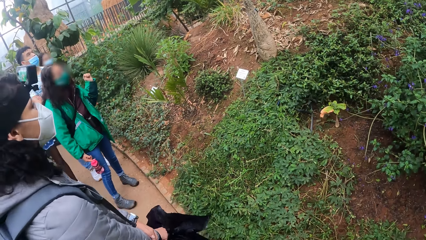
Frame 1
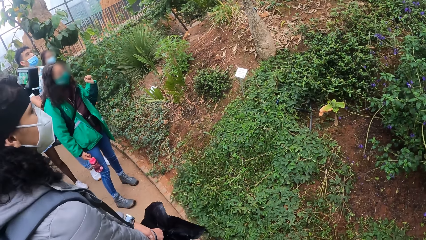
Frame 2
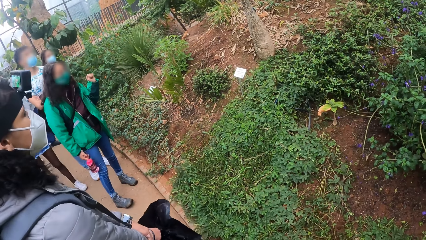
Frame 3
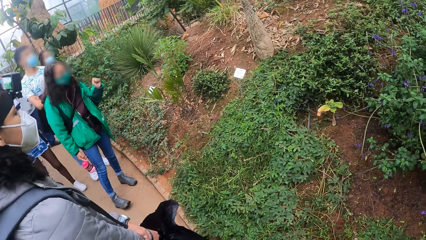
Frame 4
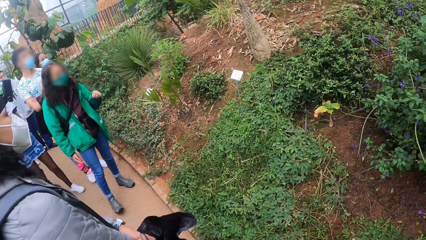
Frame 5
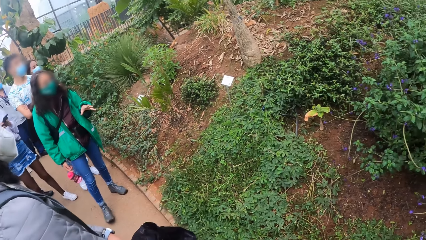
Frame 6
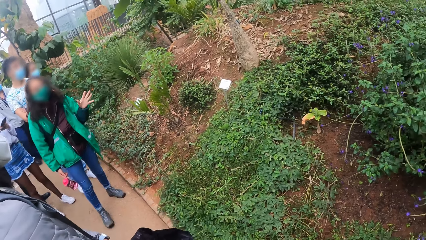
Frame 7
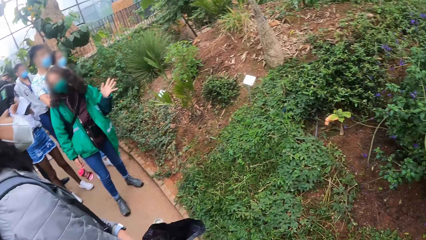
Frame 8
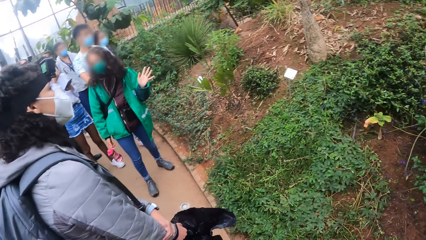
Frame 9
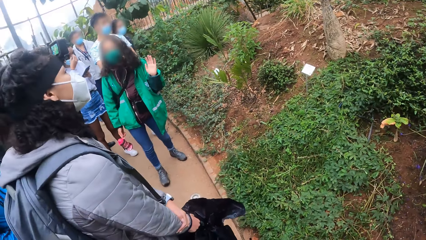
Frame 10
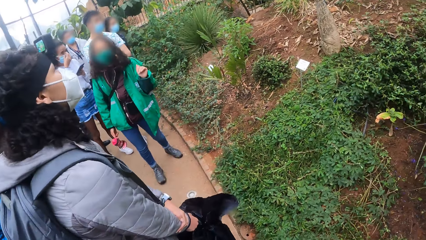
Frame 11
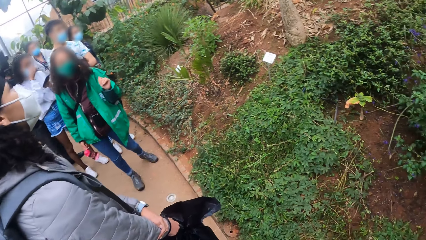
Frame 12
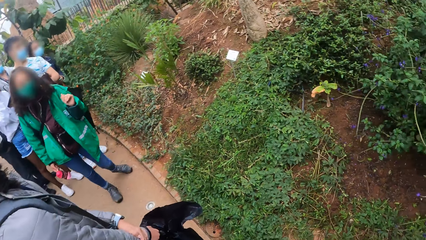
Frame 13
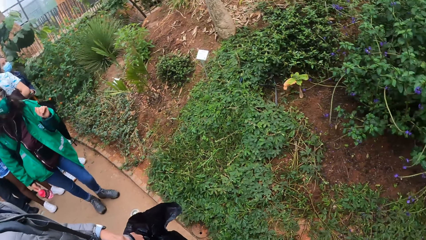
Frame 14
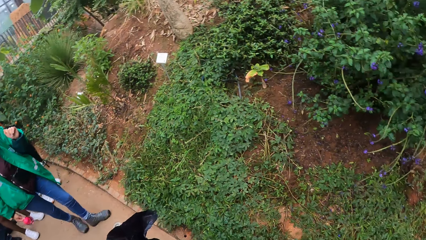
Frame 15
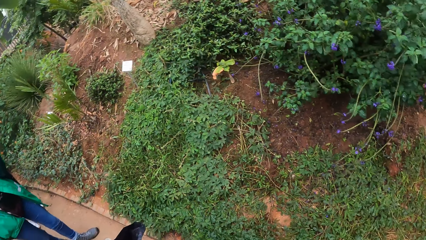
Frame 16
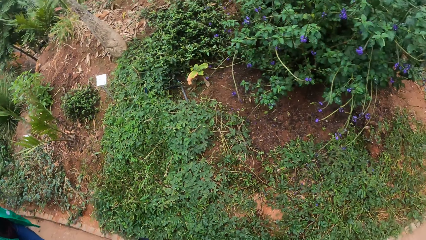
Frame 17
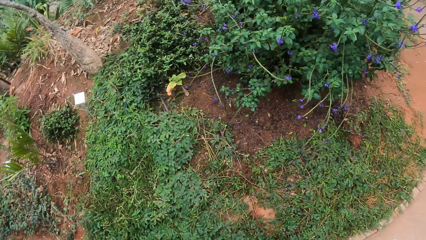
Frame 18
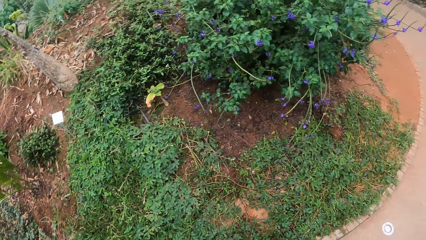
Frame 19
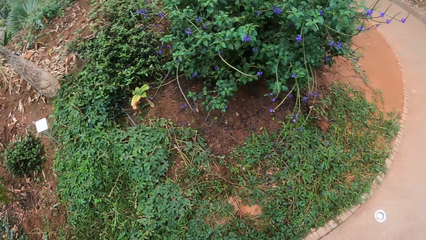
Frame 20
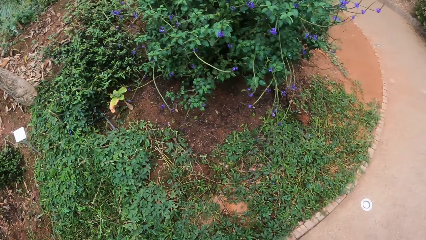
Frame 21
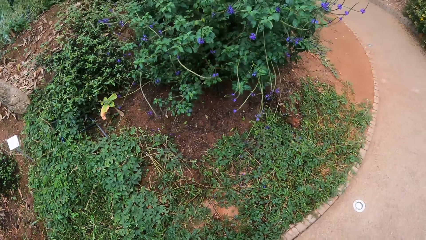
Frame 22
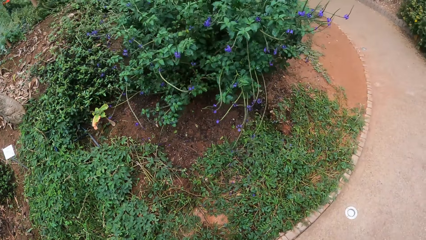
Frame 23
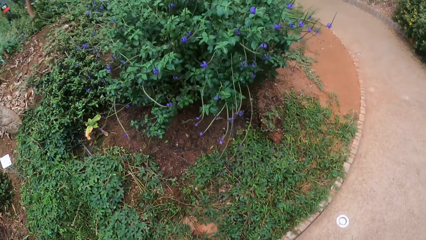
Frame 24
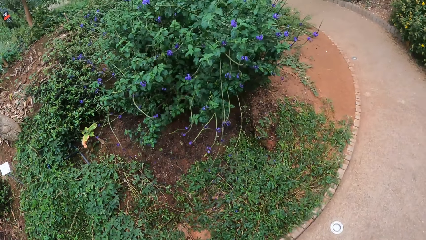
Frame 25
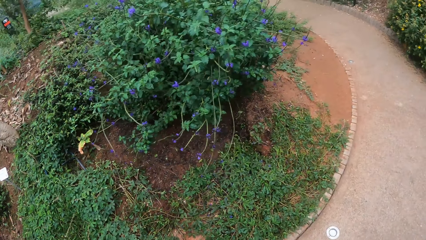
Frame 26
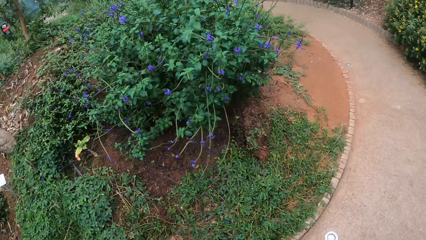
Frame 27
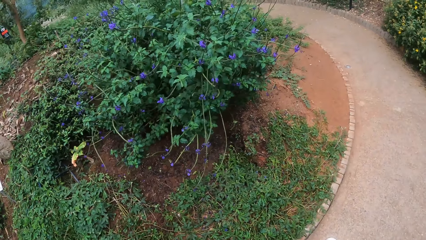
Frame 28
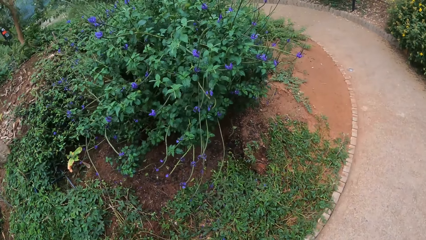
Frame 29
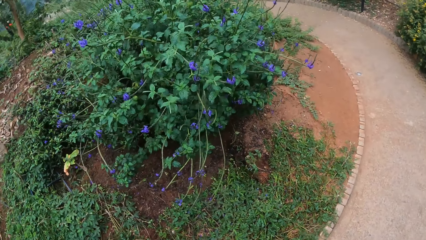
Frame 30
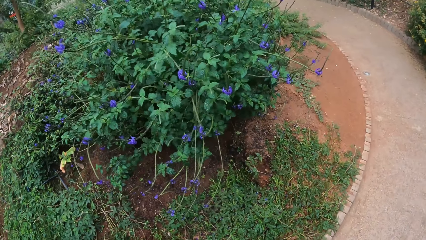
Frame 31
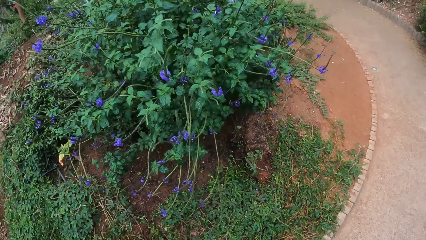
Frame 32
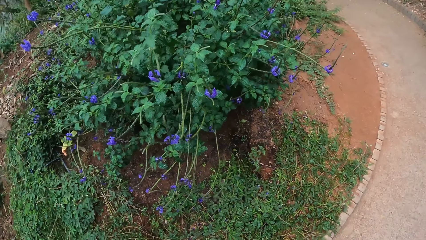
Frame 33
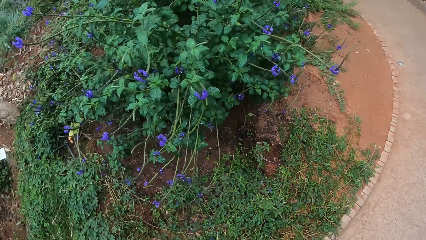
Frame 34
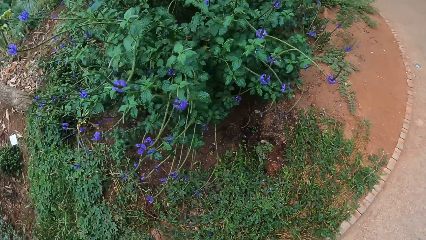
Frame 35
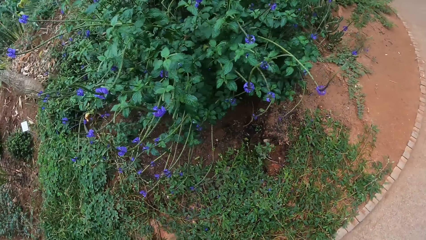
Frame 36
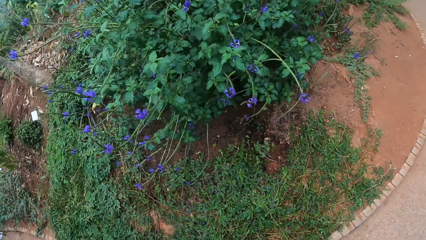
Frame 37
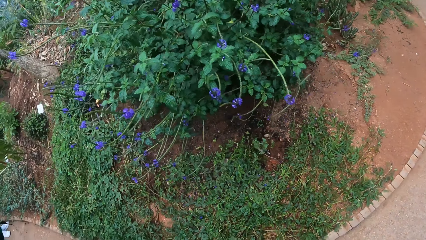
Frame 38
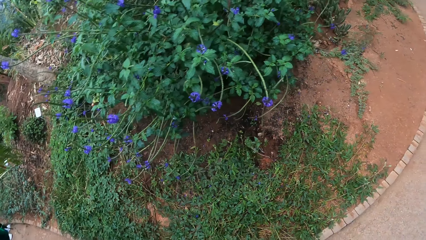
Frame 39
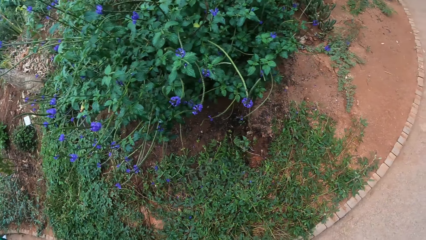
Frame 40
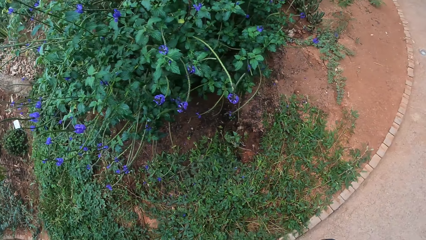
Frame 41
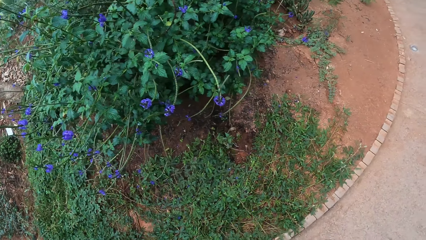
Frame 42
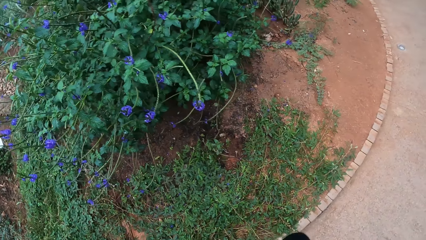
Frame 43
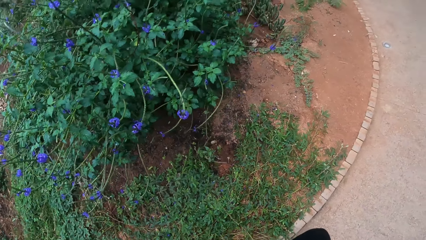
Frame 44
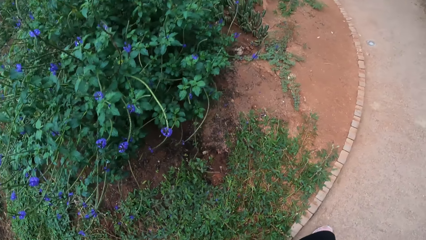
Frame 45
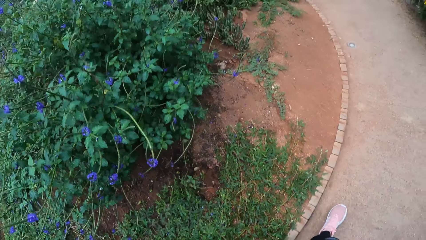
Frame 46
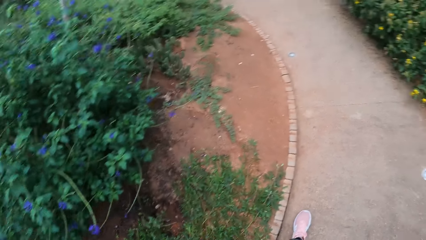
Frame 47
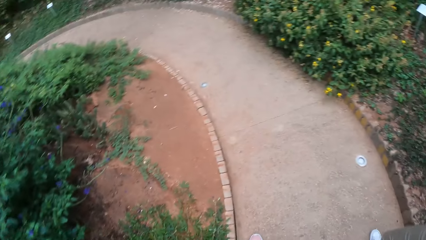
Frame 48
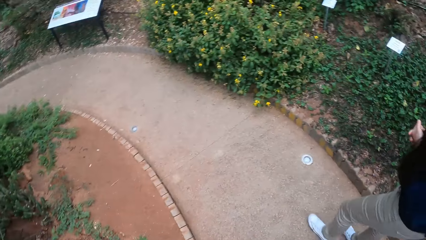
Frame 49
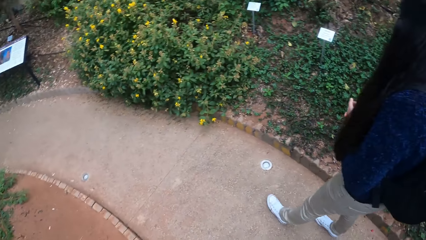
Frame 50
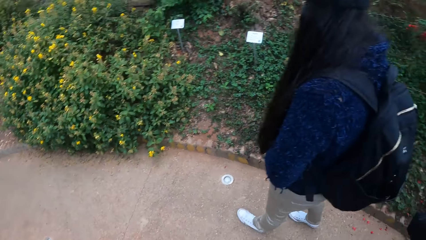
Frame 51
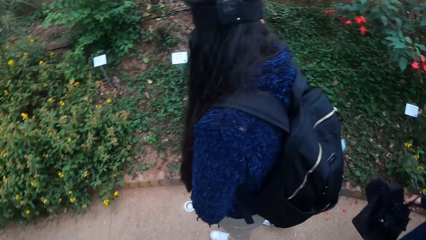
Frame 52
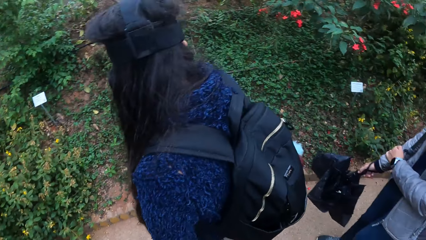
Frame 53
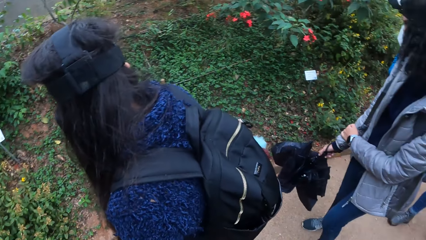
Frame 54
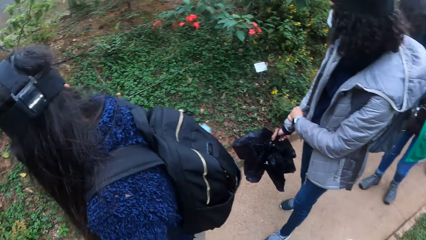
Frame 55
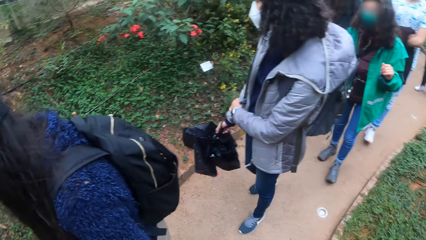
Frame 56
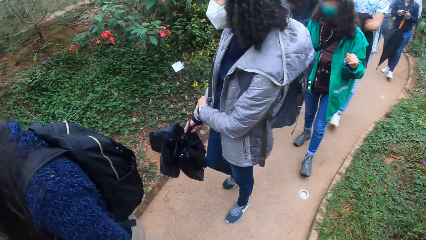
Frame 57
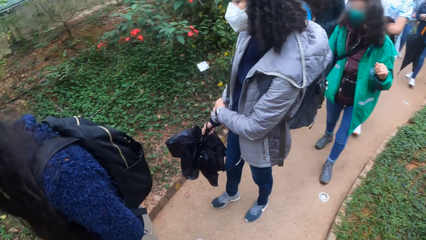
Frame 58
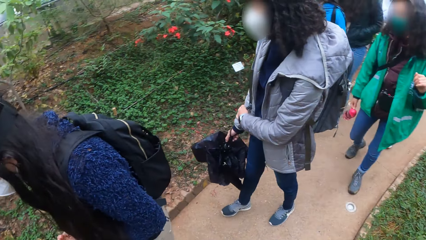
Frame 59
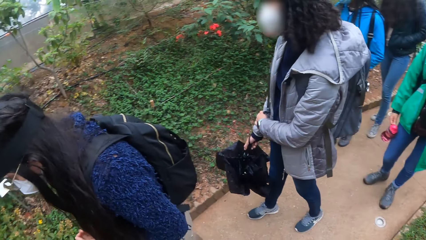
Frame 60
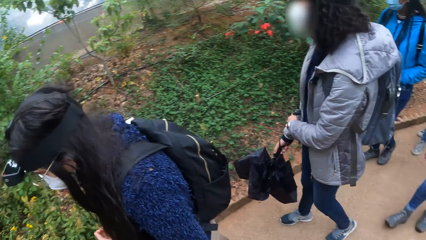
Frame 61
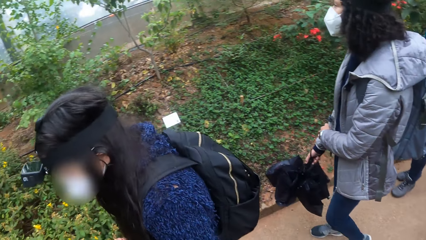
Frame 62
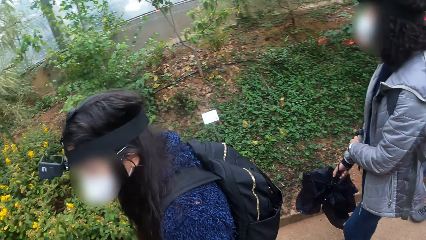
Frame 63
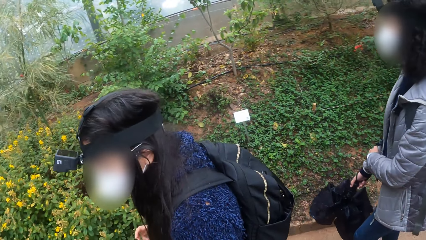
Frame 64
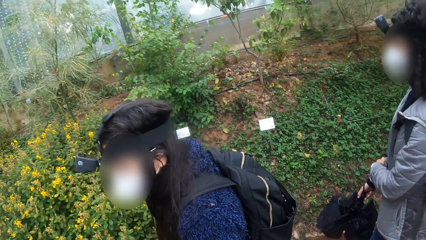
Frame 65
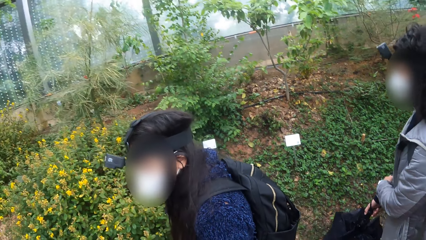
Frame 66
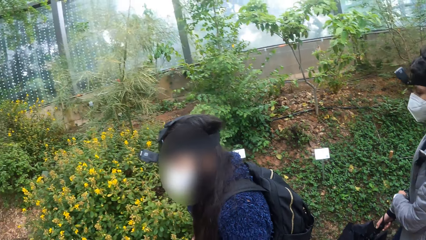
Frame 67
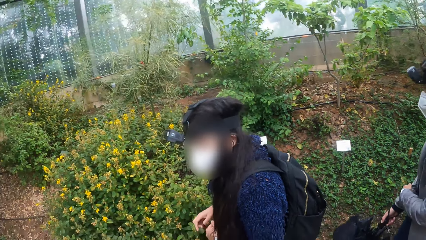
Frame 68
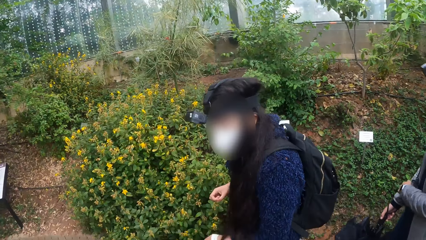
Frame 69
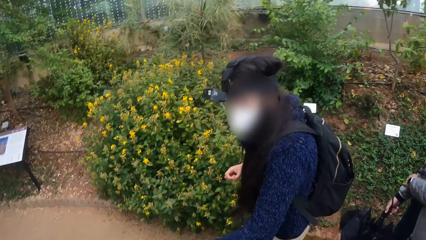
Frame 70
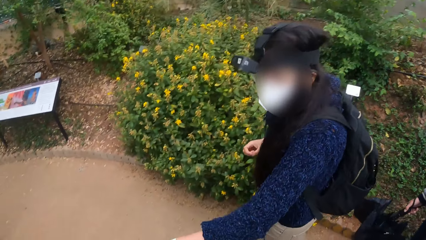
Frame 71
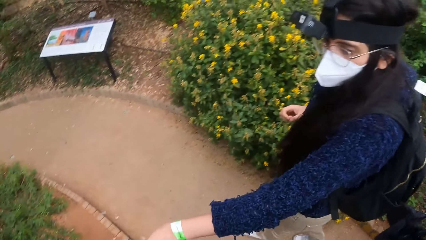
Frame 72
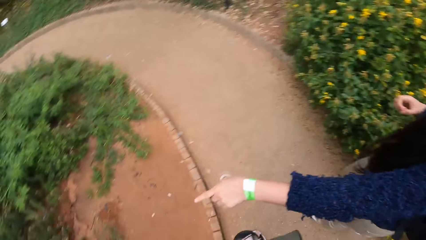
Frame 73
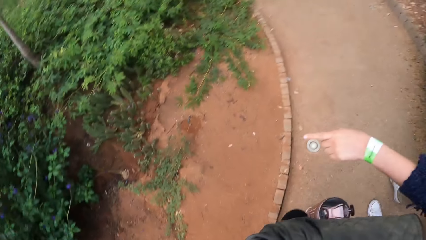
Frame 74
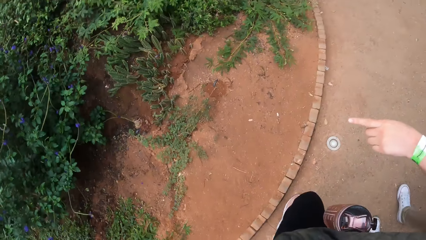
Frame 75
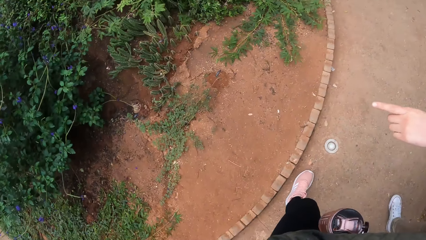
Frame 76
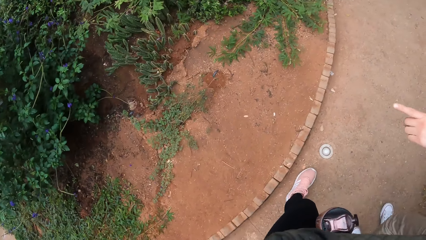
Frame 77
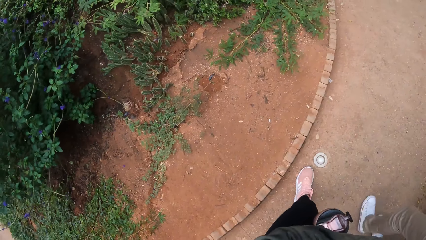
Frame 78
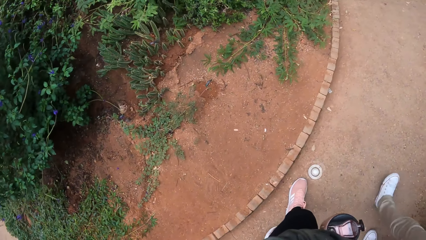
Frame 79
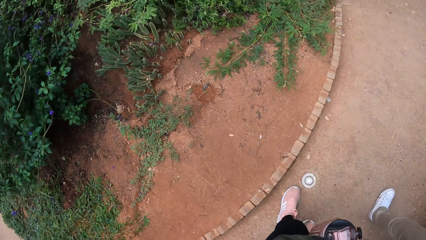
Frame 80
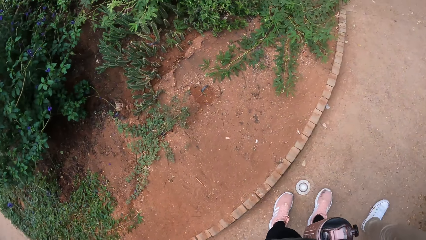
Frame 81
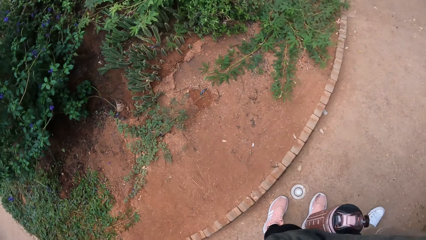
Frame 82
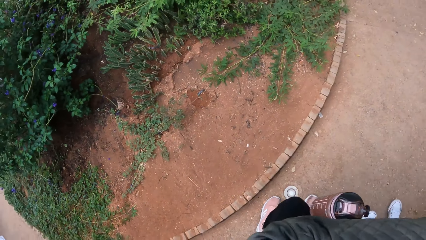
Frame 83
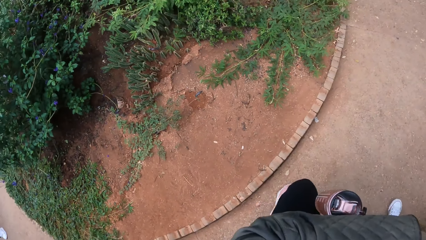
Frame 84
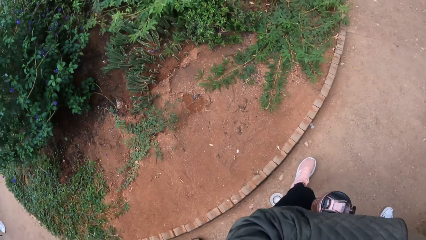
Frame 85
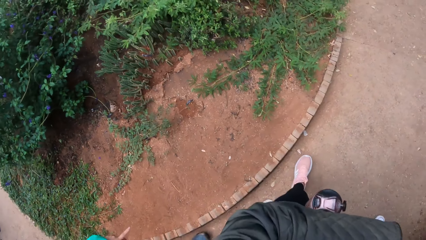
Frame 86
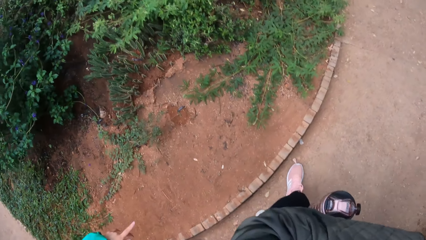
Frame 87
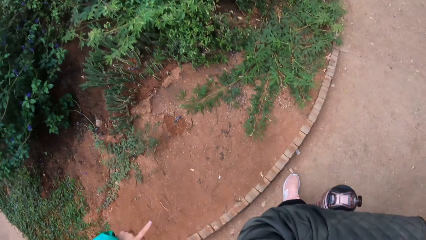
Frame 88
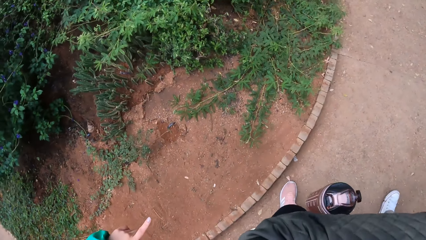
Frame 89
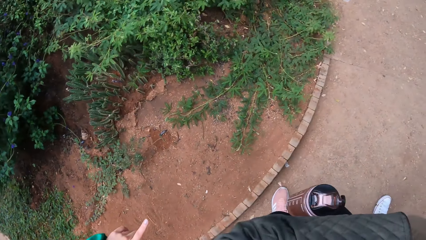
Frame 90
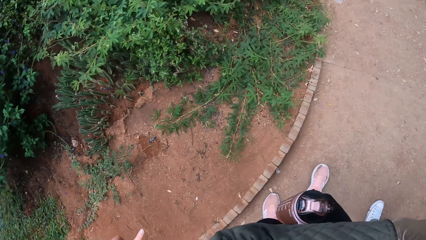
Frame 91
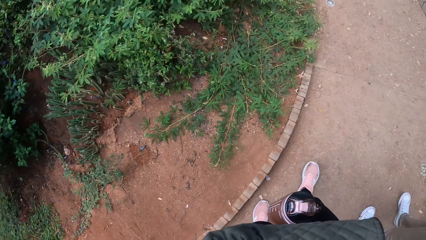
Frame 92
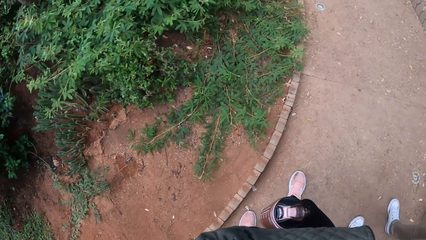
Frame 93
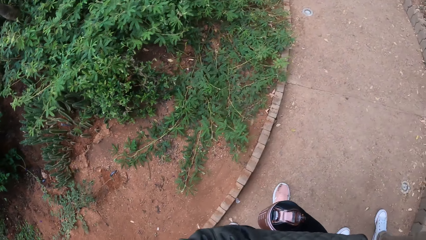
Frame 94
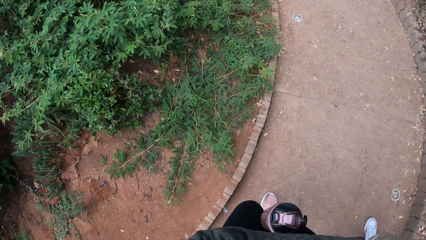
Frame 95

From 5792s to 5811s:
The instructor gestures with the left hand. The camera wearer looks around a flower. Another person points towards flowers. The camera wearer walks on a pavement.
